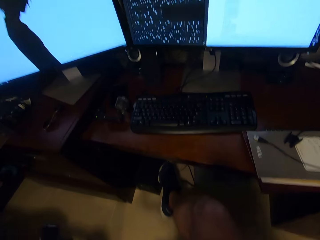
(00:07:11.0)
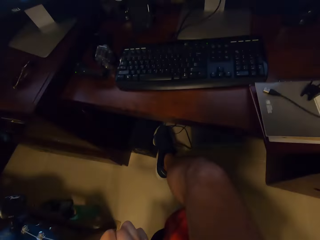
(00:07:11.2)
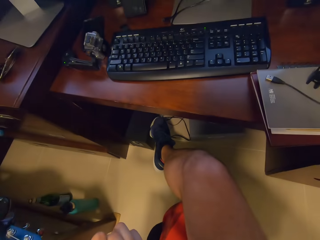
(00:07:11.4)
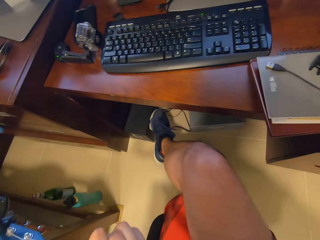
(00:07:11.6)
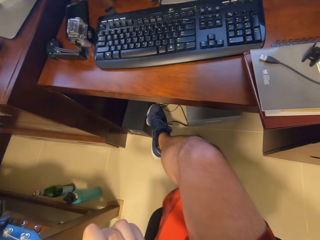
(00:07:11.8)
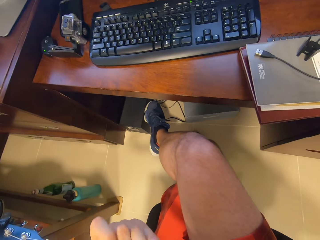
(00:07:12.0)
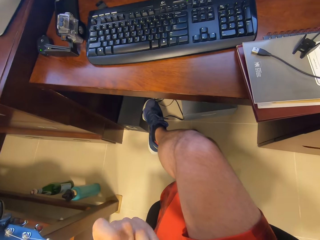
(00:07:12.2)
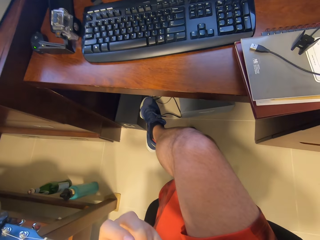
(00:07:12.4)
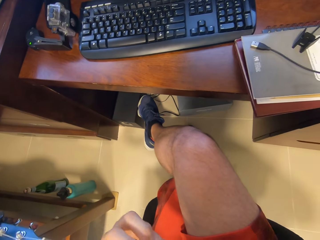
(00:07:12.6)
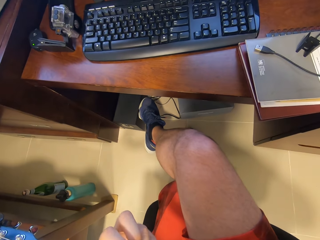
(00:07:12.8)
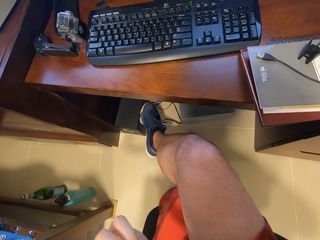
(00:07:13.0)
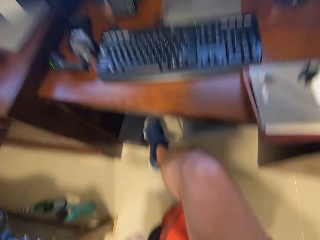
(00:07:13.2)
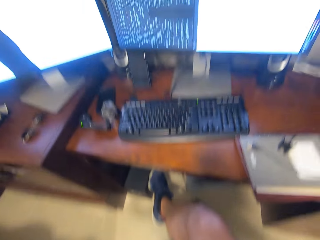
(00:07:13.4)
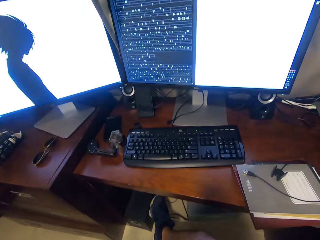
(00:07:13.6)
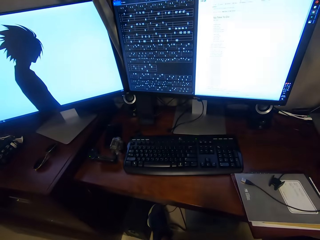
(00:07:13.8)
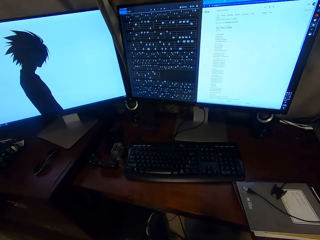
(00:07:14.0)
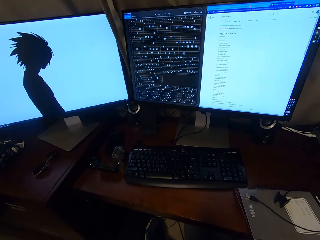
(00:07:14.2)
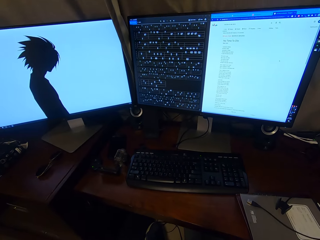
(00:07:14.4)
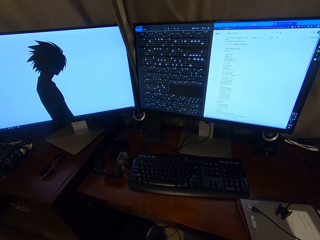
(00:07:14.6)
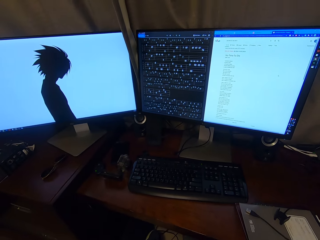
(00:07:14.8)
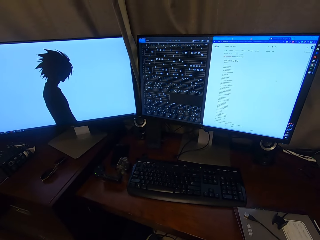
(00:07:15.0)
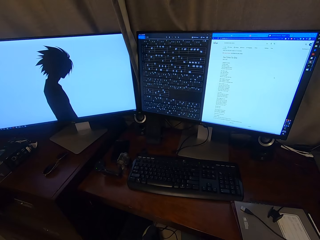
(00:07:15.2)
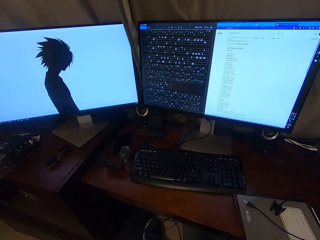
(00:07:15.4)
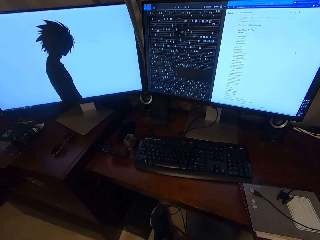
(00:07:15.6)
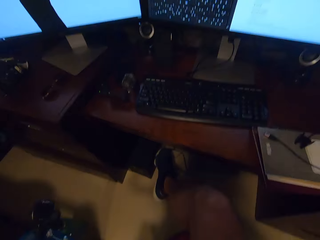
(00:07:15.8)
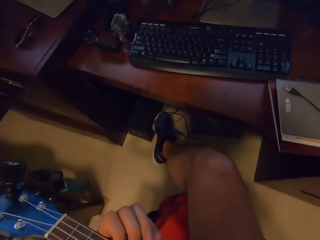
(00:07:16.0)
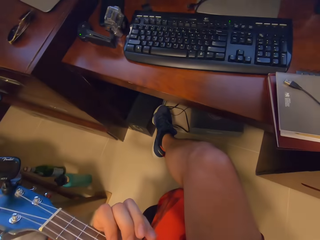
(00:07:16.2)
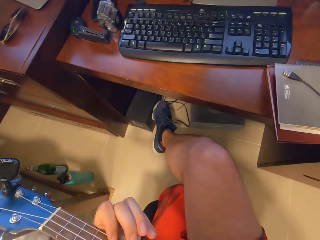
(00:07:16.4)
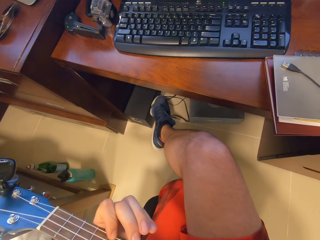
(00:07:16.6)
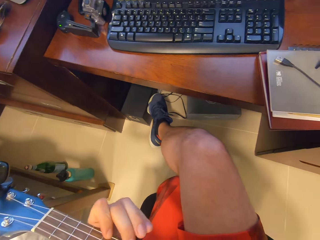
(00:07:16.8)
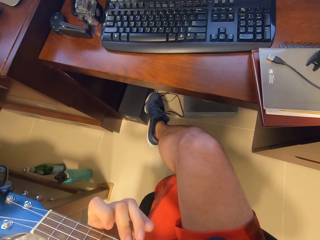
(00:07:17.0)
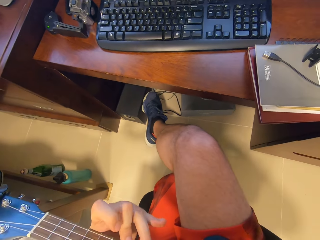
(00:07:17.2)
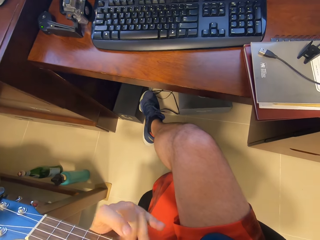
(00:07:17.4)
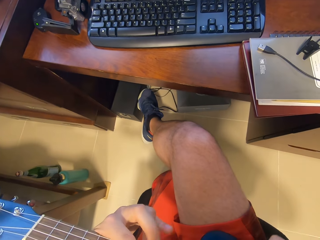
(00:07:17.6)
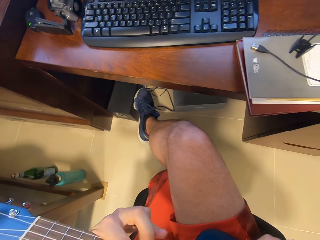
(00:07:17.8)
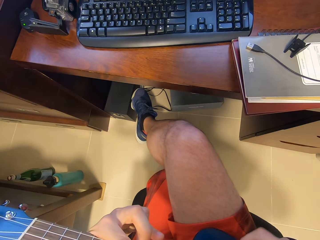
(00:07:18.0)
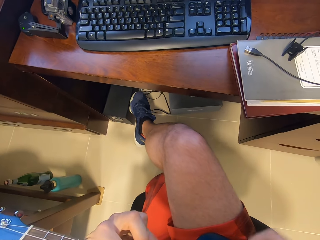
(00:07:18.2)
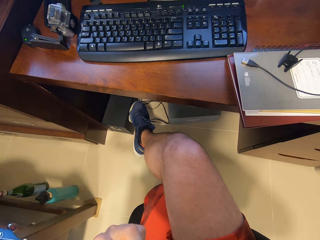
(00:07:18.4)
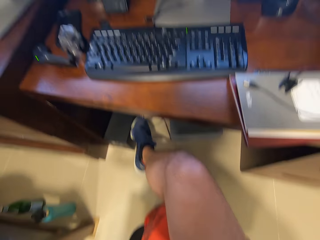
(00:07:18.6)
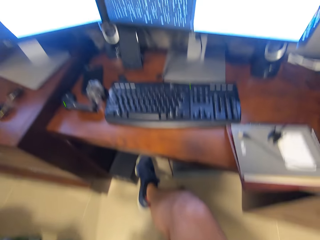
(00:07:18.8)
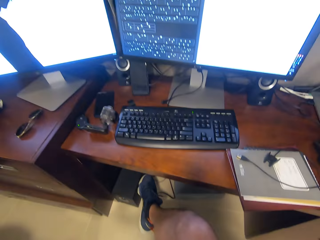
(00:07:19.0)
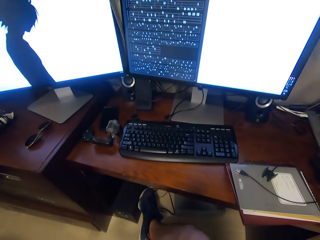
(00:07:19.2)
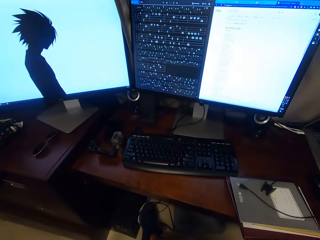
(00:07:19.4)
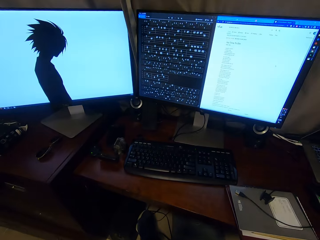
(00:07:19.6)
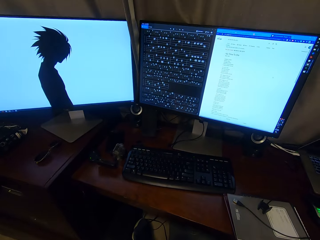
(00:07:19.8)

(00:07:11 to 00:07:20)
The camera wearer looks around.

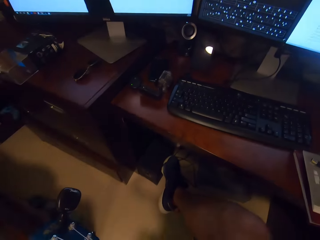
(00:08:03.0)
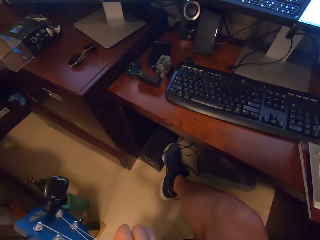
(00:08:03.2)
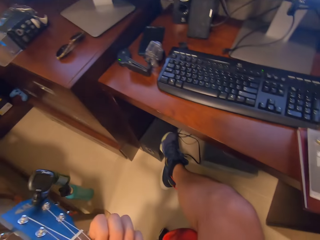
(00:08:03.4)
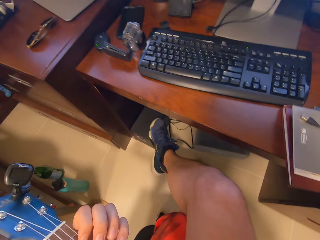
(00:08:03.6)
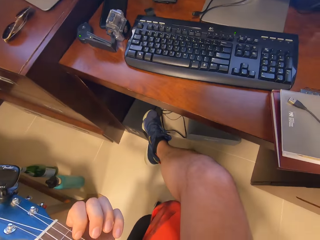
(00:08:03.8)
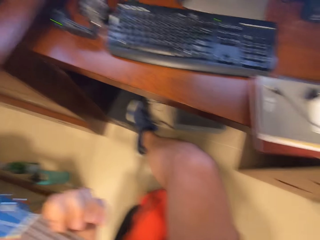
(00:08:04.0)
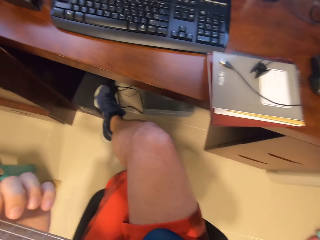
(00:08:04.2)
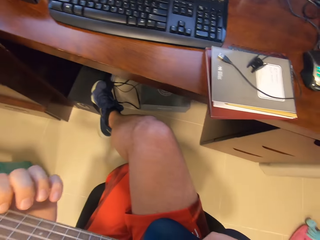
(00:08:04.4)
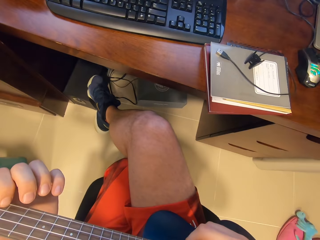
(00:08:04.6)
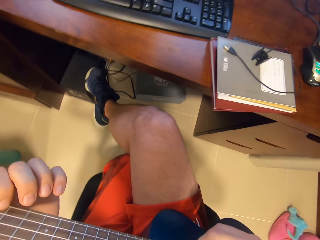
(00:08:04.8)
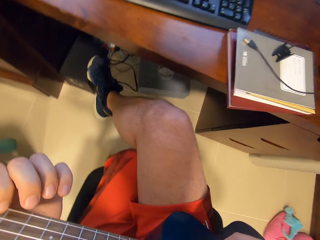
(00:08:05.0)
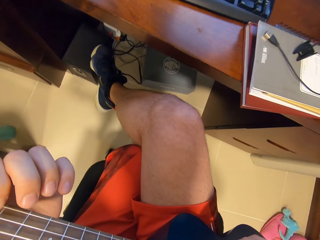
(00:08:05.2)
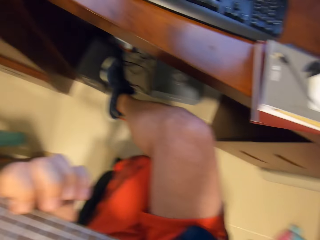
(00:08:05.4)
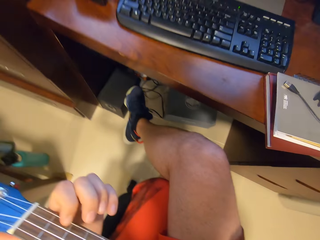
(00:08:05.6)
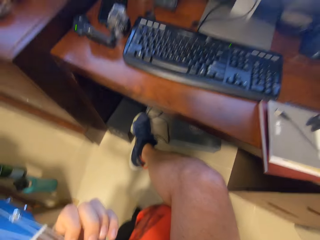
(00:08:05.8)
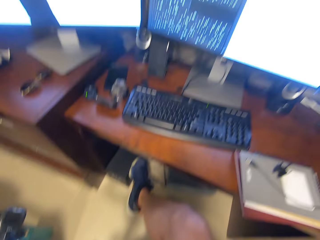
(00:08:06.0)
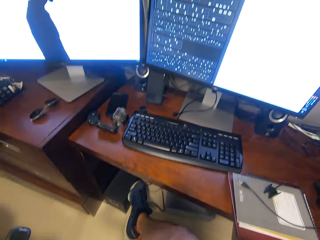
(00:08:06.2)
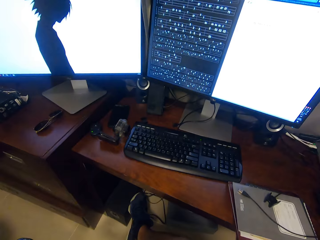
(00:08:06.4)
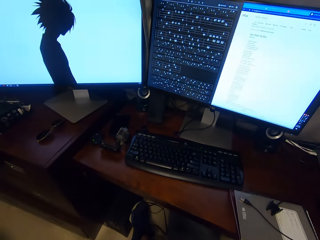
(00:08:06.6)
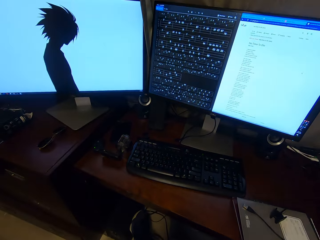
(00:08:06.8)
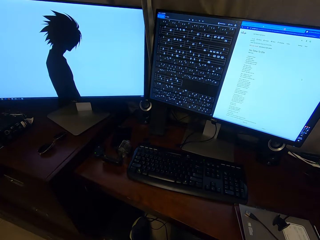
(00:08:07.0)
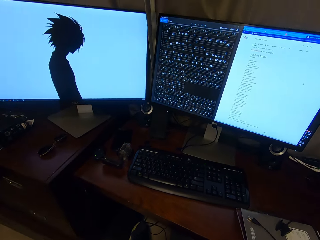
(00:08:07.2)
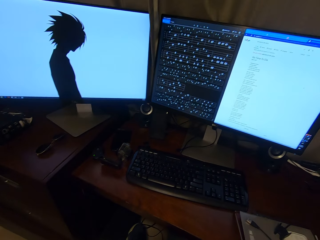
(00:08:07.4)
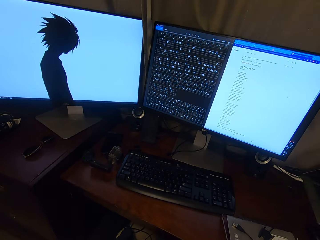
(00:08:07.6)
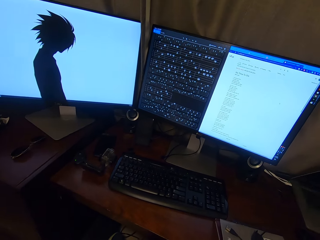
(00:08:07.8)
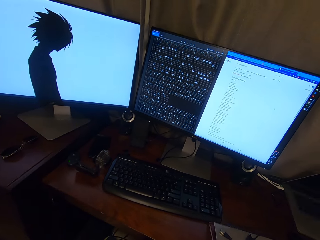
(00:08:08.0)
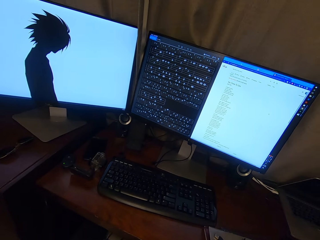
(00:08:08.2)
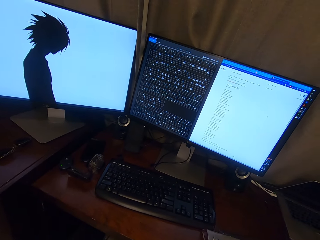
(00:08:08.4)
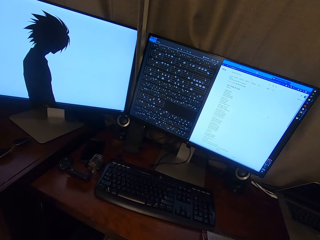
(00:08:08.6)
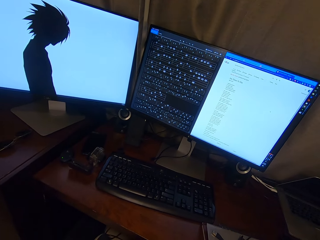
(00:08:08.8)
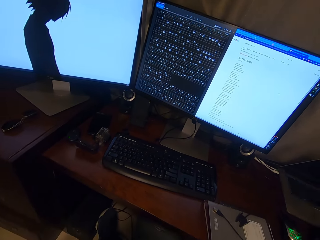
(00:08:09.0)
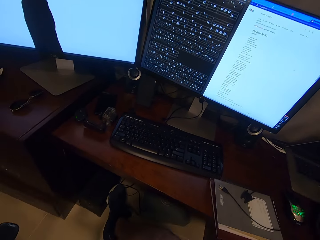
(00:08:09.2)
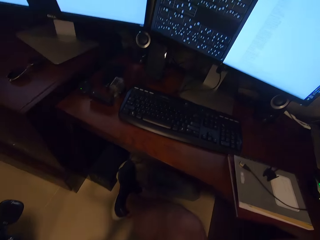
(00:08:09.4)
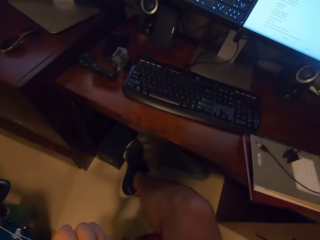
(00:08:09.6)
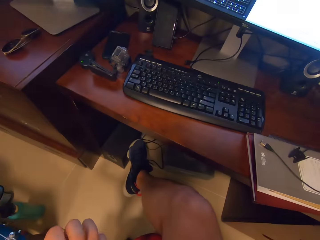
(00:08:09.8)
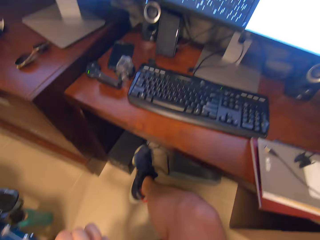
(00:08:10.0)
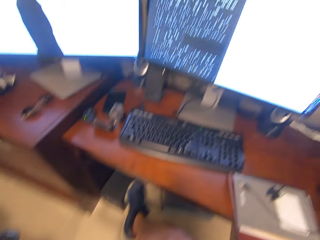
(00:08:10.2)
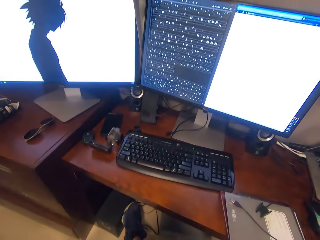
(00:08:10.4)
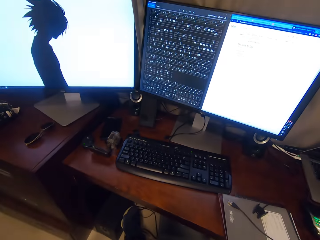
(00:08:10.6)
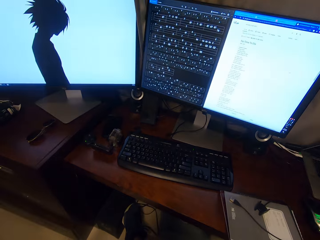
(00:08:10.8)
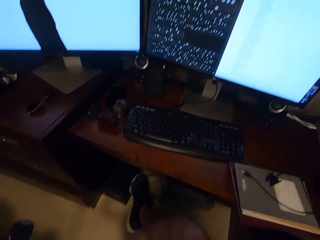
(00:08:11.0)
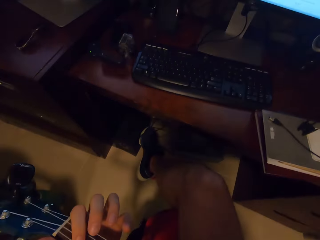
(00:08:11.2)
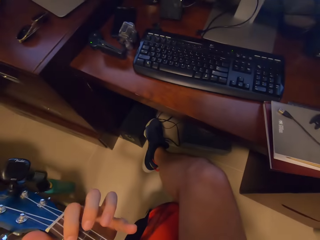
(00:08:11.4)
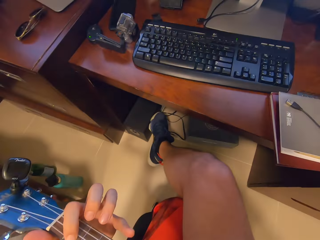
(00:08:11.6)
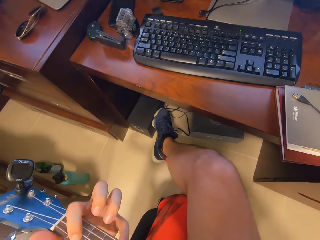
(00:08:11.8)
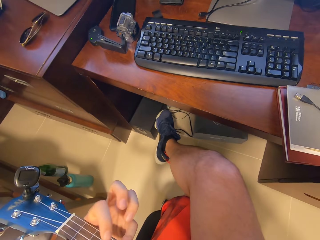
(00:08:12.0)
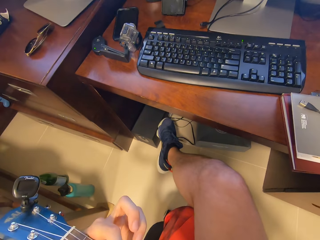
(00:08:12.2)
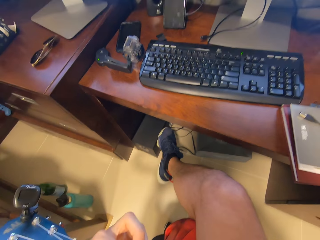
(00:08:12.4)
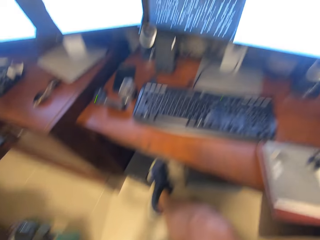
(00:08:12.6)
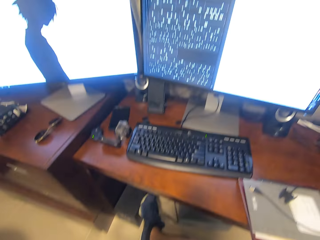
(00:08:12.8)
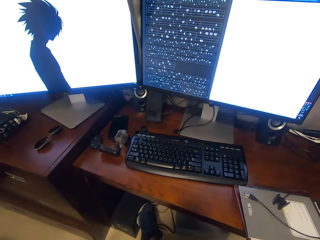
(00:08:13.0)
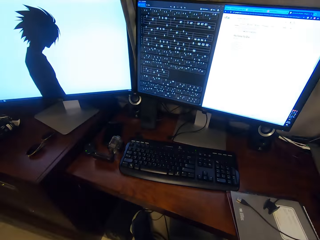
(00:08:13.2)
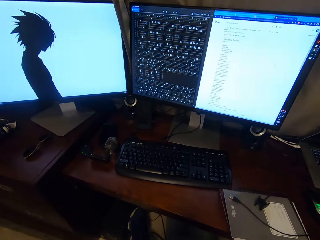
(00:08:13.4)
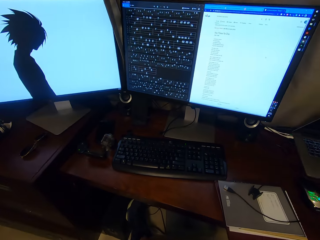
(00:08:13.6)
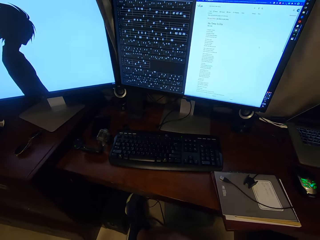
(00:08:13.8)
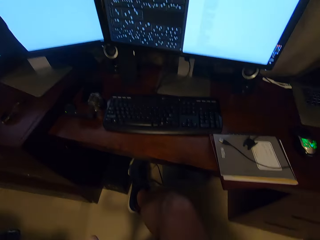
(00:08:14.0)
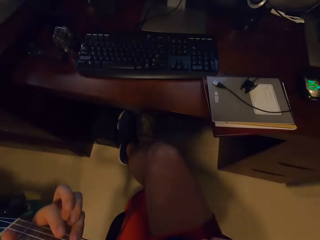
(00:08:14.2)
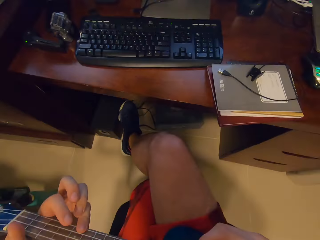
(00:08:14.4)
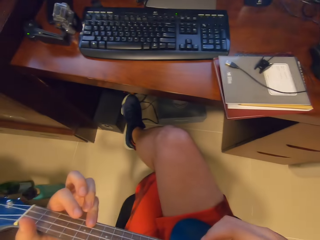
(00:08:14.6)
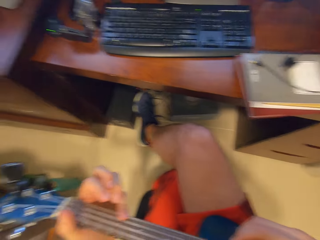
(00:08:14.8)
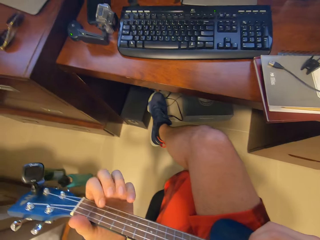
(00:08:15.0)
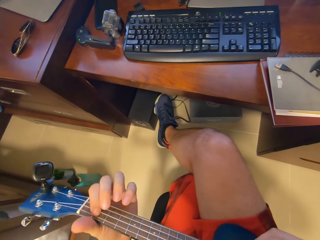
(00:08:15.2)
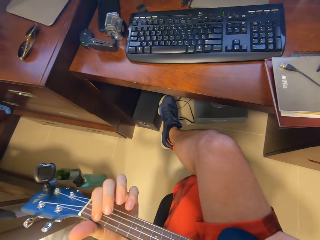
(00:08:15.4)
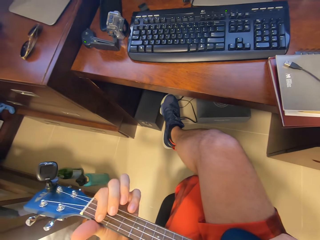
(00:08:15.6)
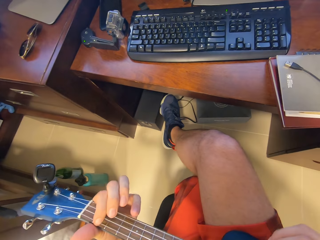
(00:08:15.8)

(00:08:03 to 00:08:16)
The camera wearer plays guitar. They look around. They look around again.
